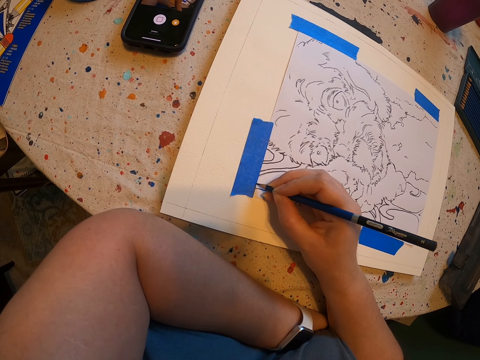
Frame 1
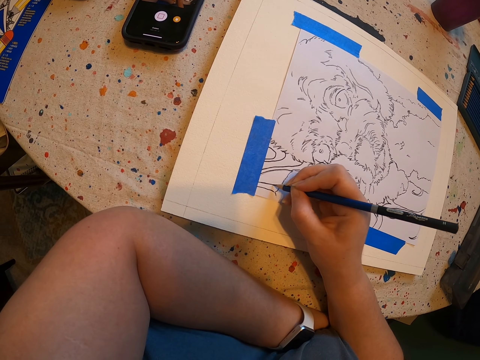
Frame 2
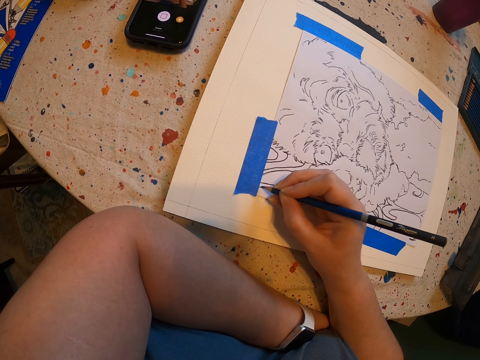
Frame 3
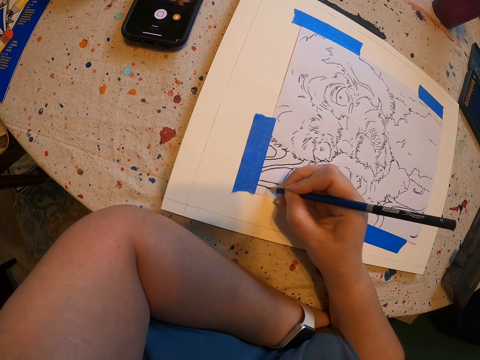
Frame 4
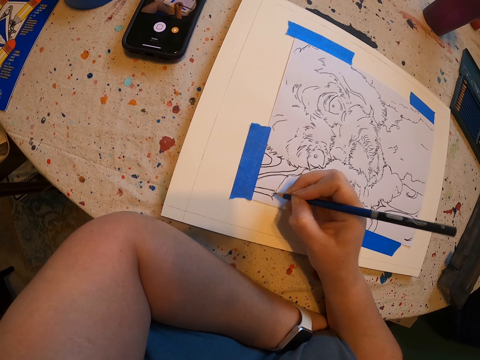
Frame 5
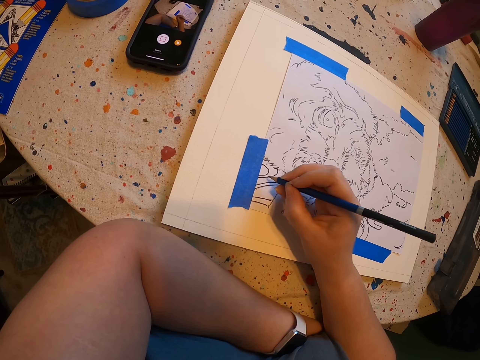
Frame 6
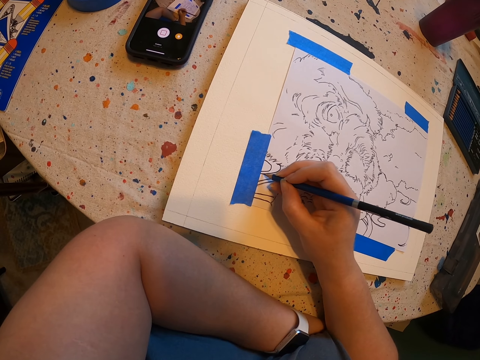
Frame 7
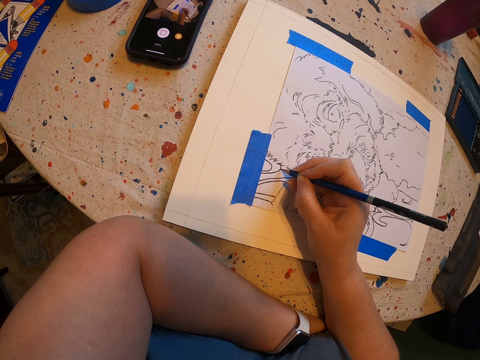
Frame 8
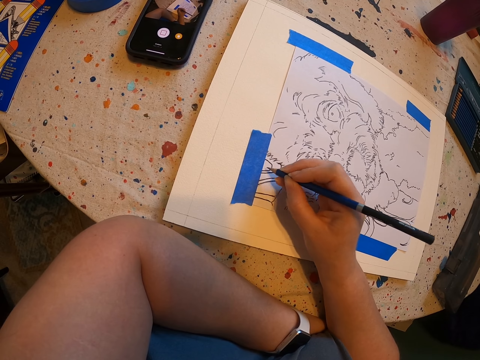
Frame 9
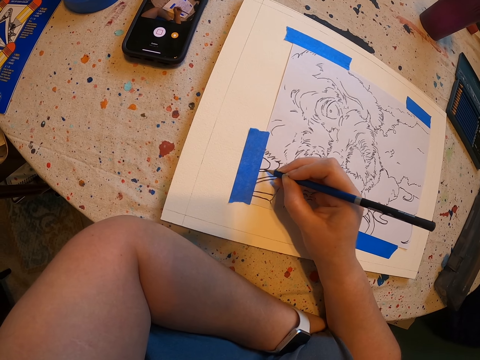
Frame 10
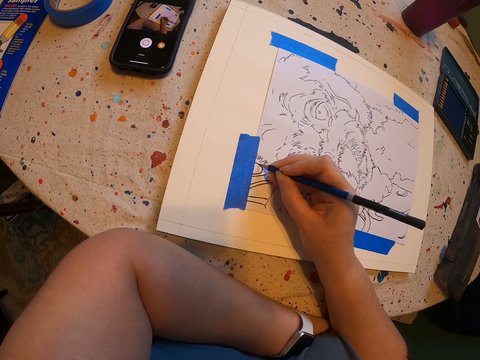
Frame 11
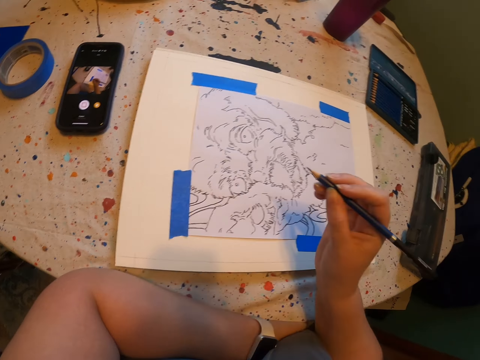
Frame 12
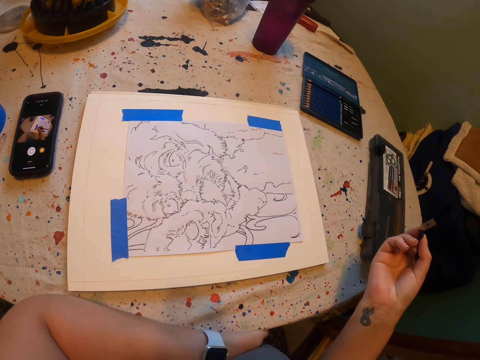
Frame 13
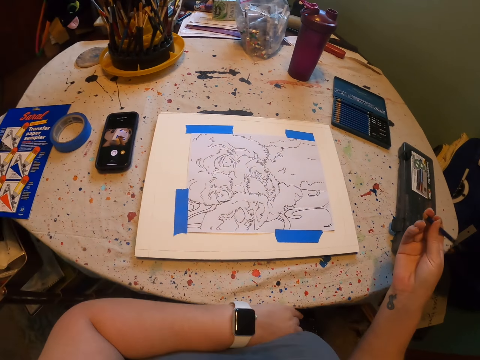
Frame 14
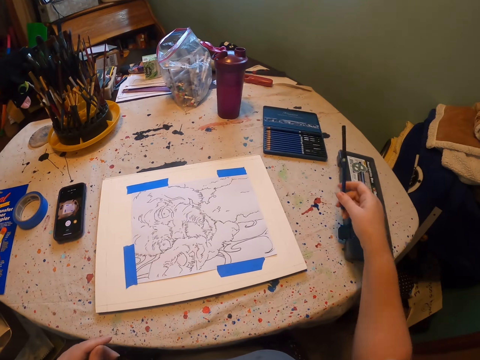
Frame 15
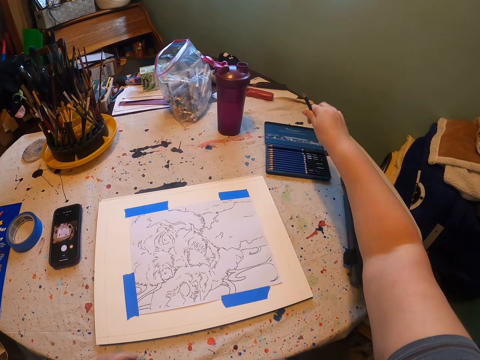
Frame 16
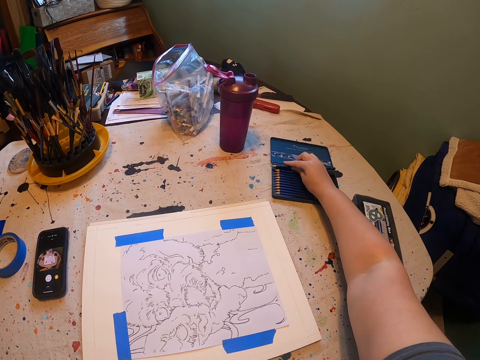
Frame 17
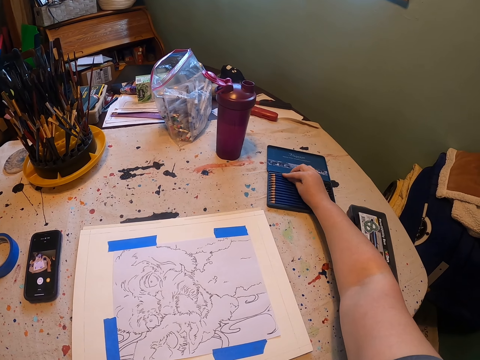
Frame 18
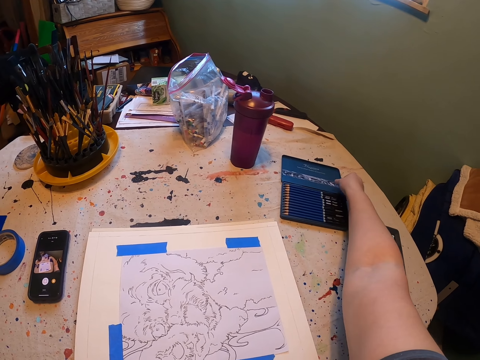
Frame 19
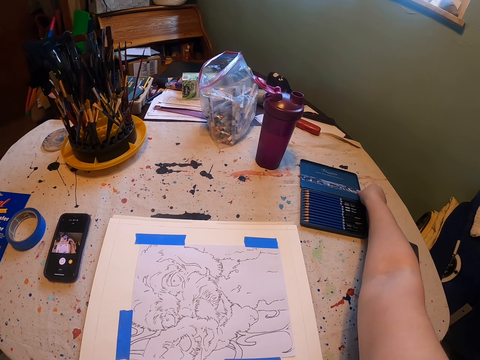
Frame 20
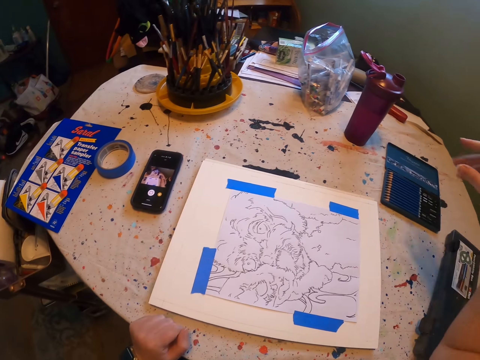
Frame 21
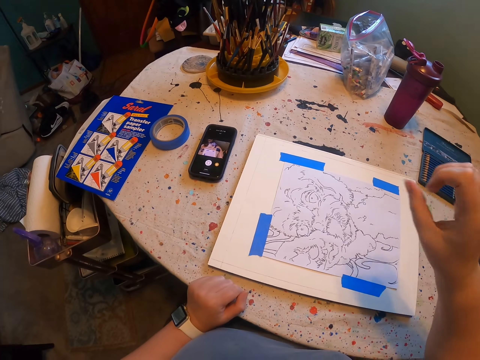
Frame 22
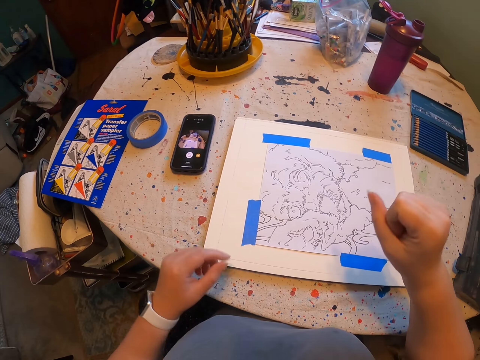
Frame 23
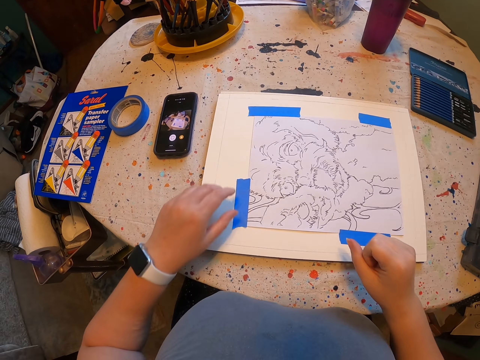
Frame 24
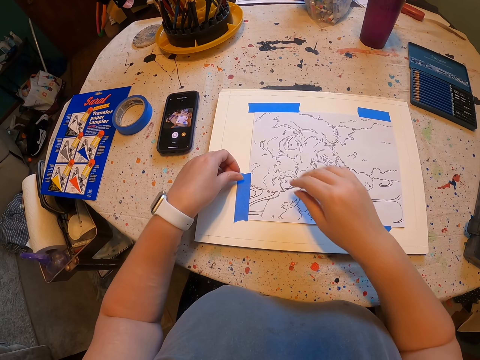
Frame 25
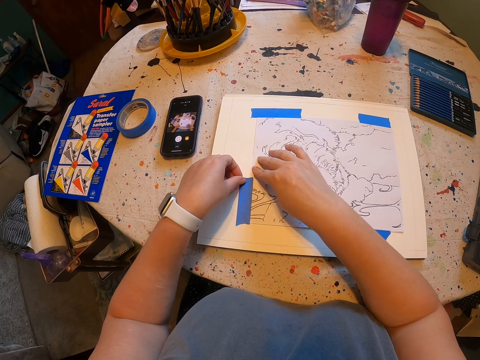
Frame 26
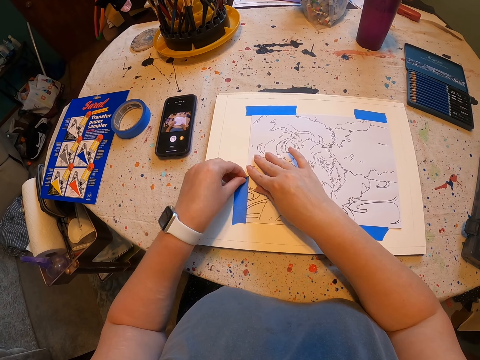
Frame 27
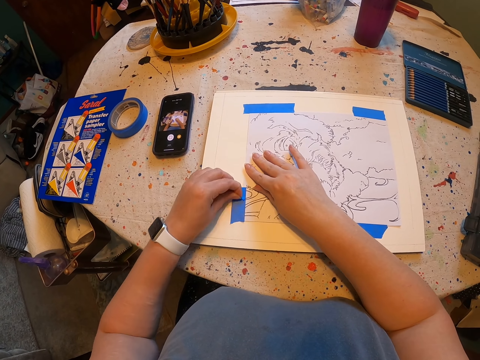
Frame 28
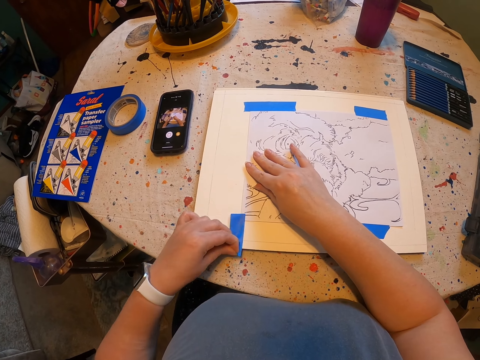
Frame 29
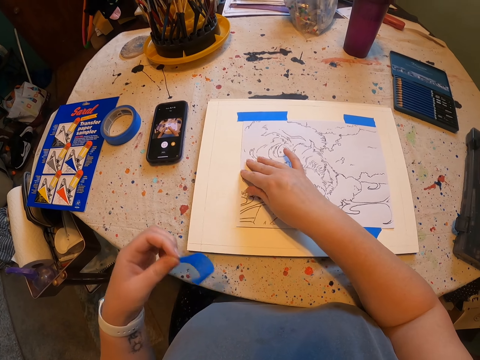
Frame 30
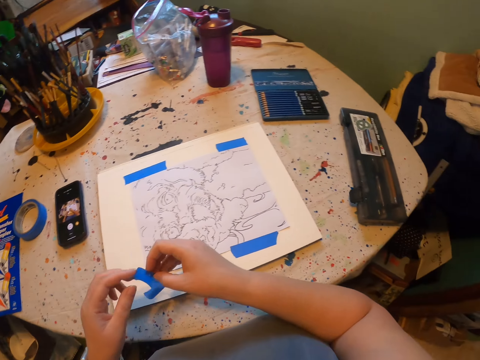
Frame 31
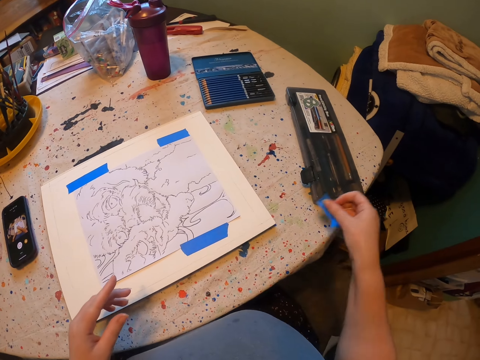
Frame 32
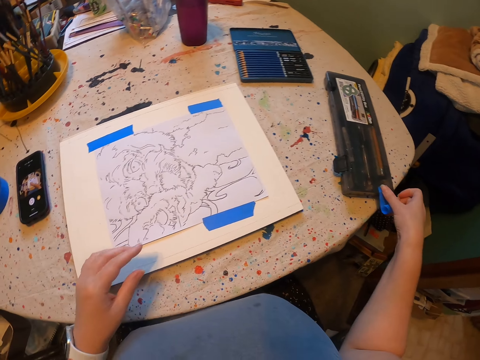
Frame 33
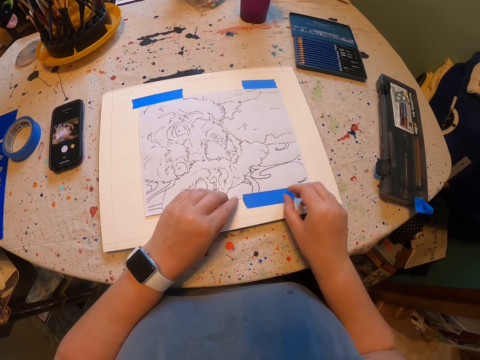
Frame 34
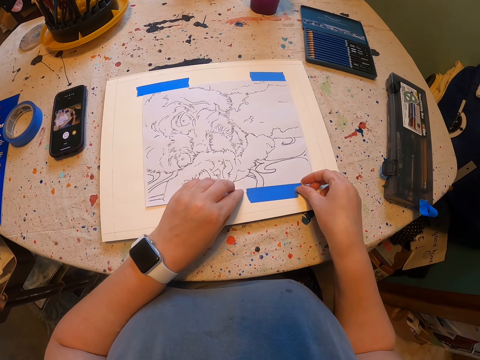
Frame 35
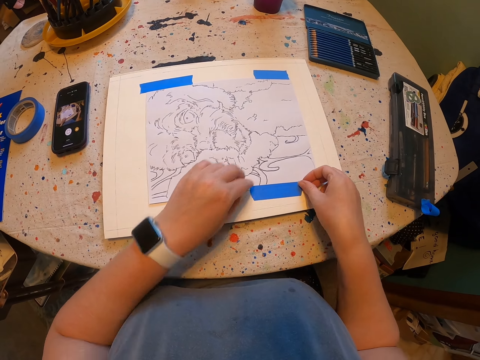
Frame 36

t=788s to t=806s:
The camera wearer moves their hands. They place the pencil down. They move their hands. They remove the sellotape. They place the sellotape down.

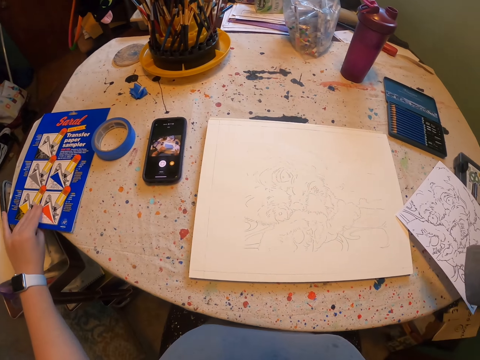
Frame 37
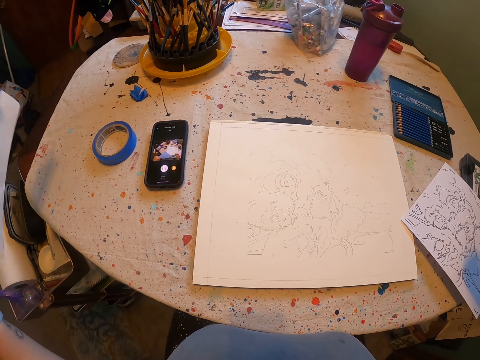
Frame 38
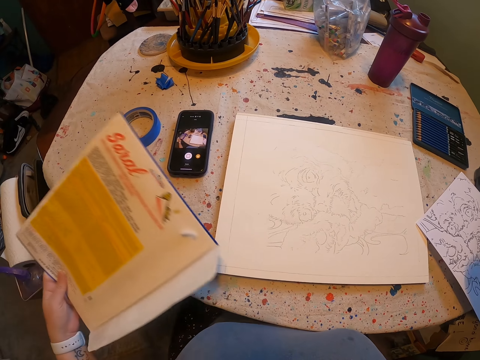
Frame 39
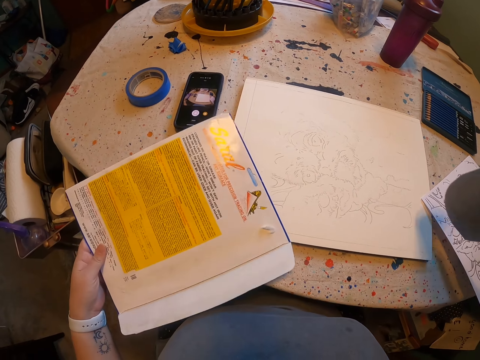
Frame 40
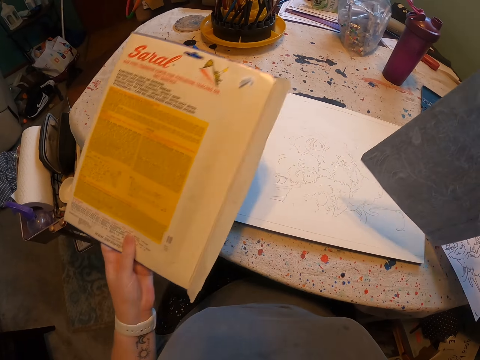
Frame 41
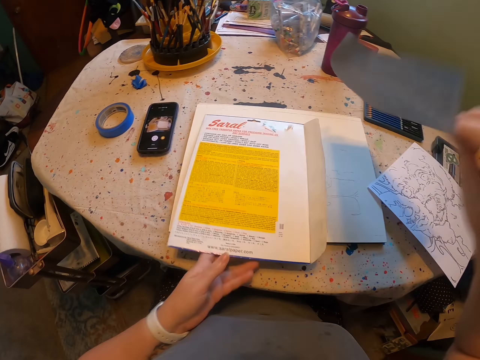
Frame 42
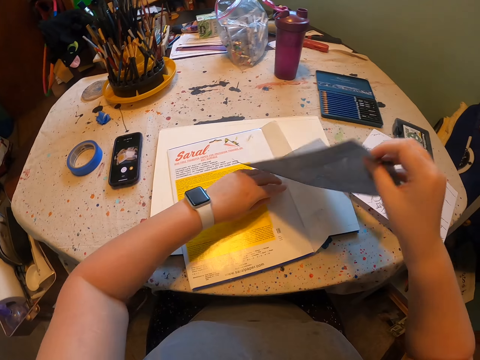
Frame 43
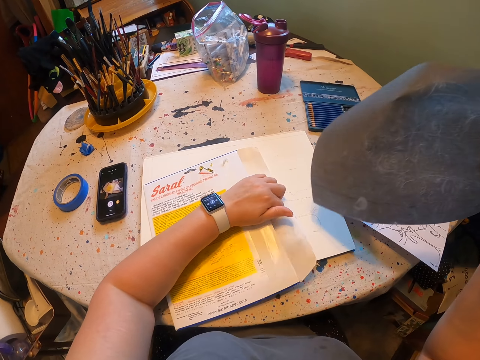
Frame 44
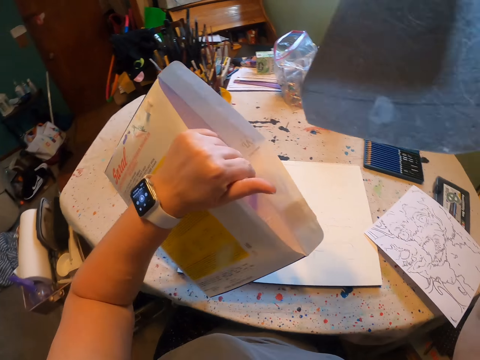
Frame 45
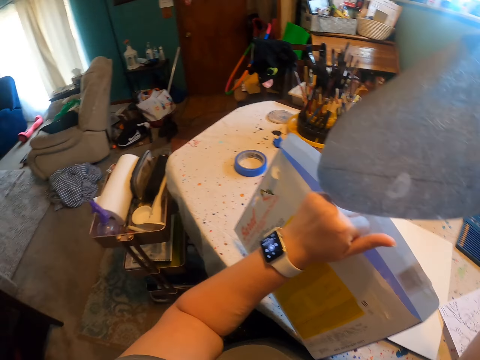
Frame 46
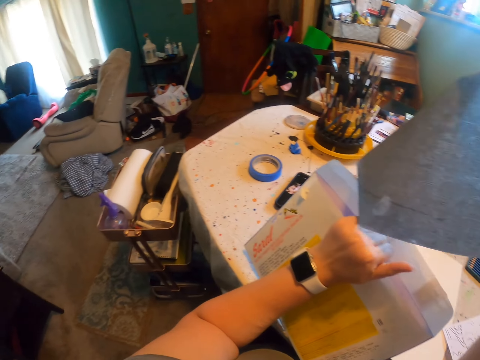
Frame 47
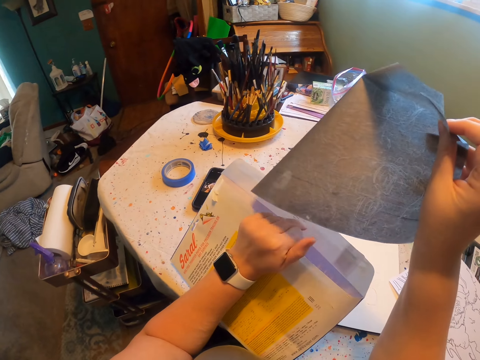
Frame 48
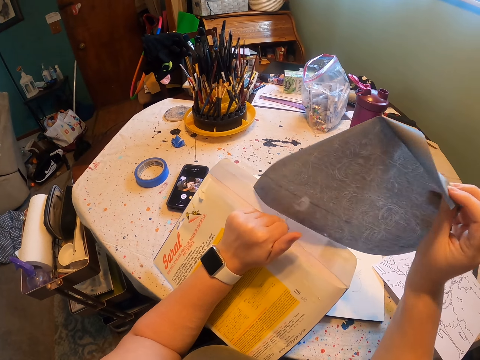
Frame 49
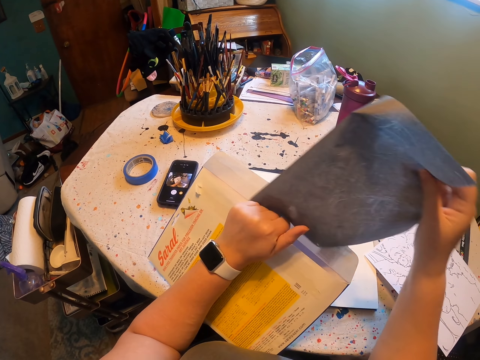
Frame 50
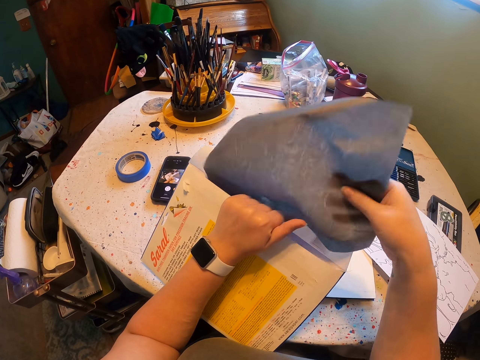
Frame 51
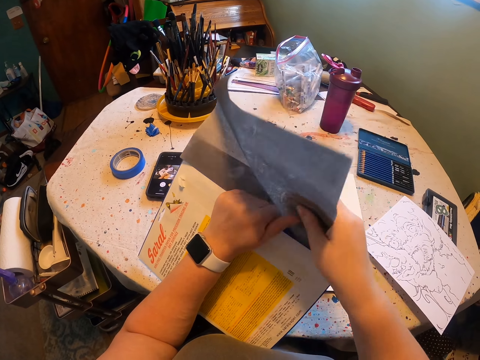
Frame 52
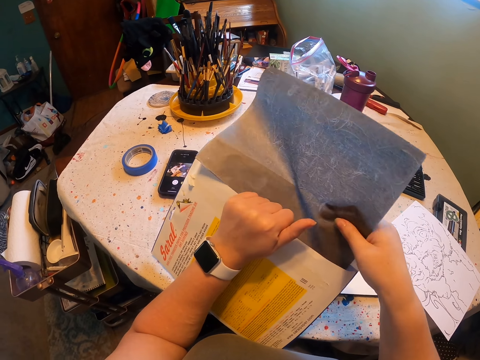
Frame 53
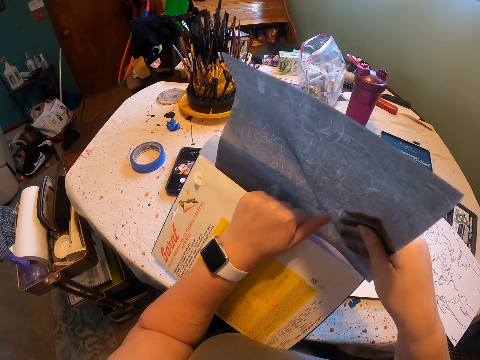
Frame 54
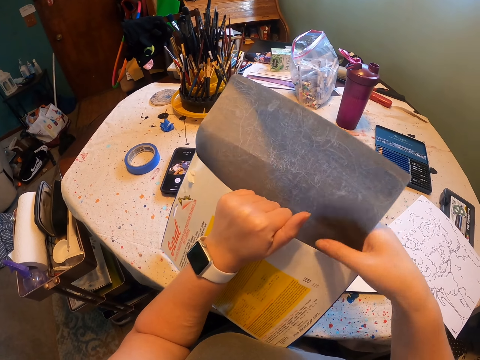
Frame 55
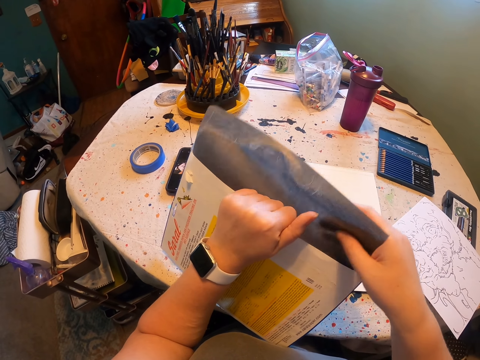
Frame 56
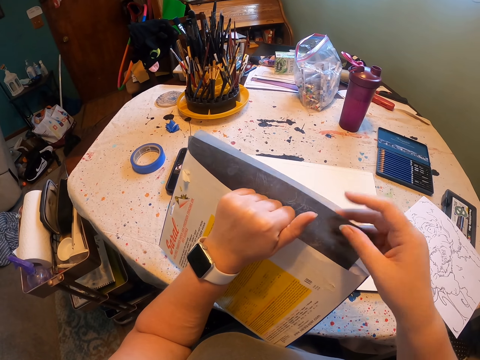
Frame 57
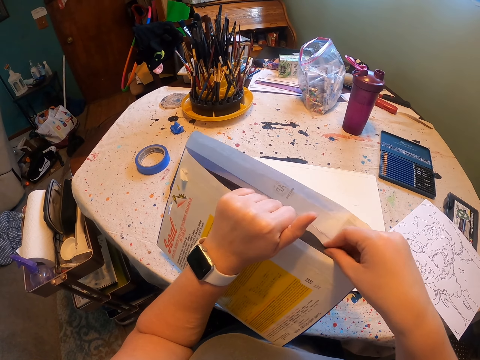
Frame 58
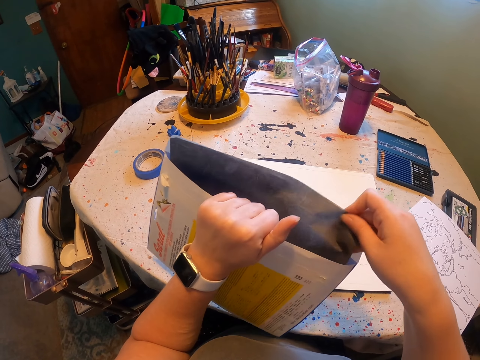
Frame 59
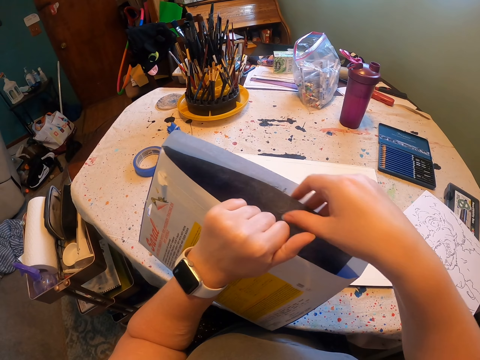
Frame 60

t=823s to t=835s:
The camera wearer picks up the paper. They pick up the parcel. They put the carbon paper in an envelope. They drop the carbon paper.
